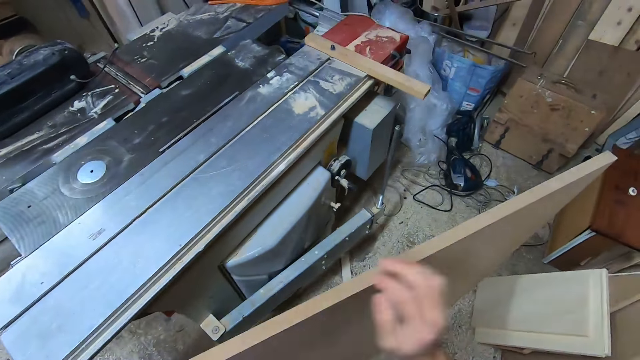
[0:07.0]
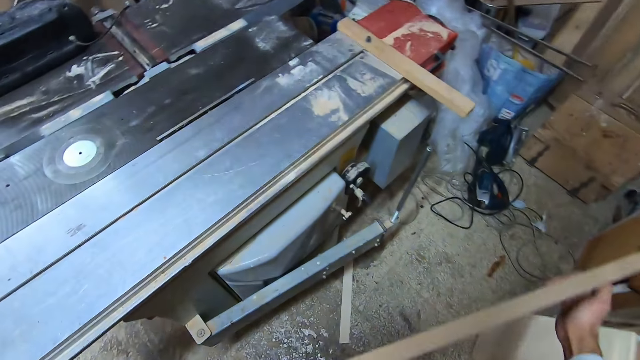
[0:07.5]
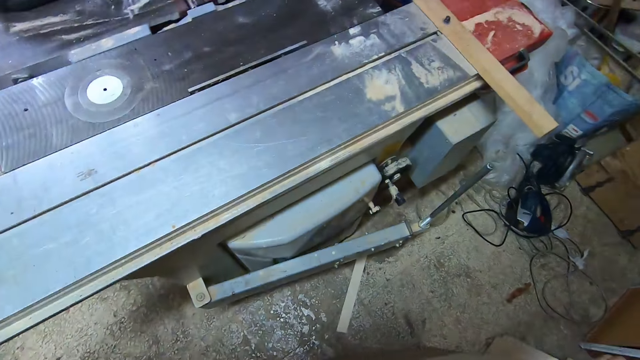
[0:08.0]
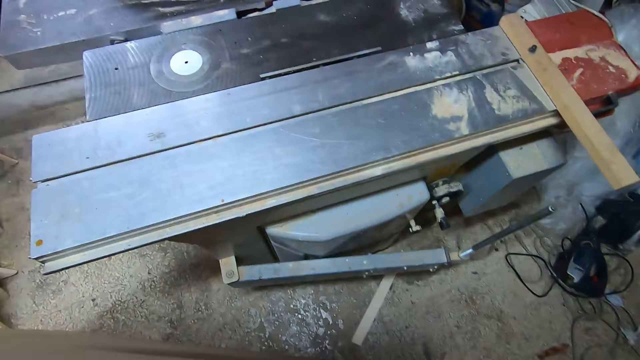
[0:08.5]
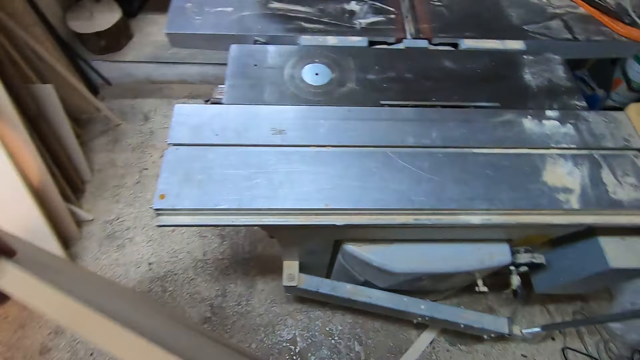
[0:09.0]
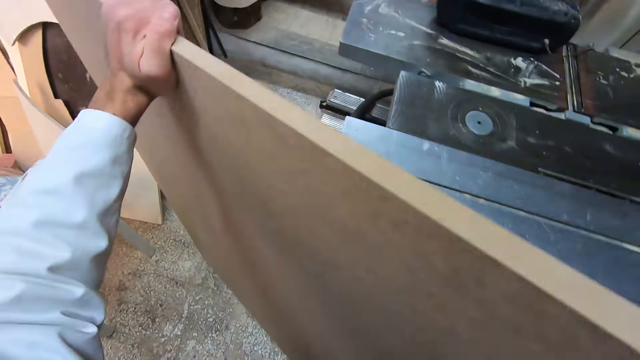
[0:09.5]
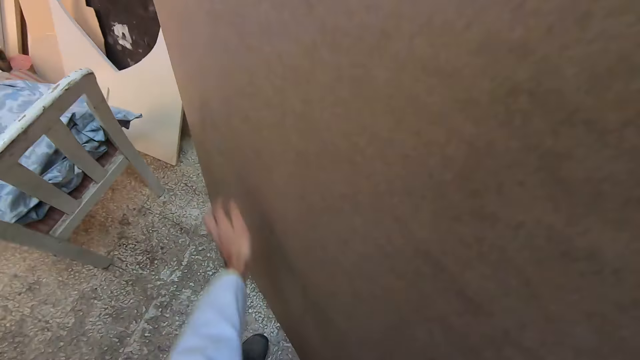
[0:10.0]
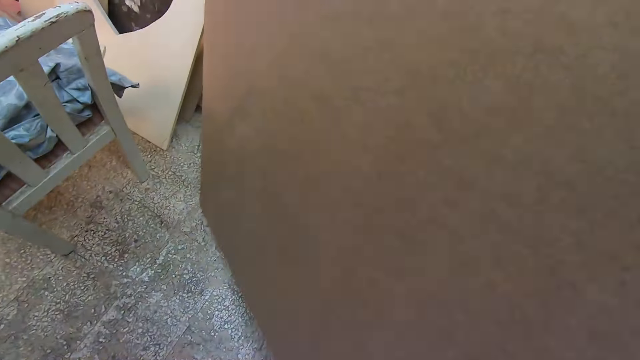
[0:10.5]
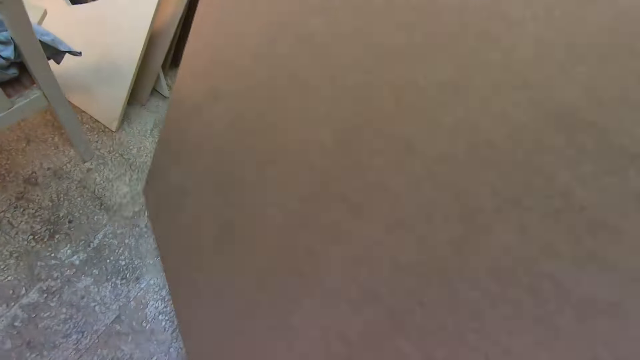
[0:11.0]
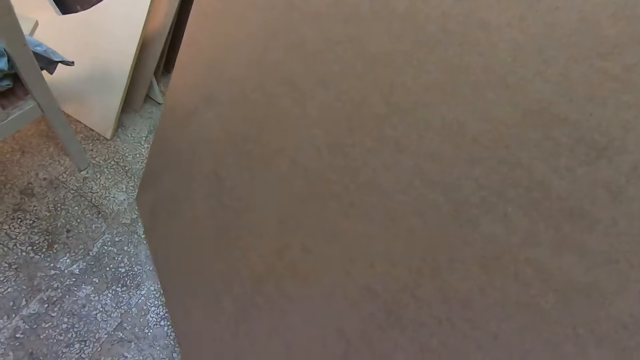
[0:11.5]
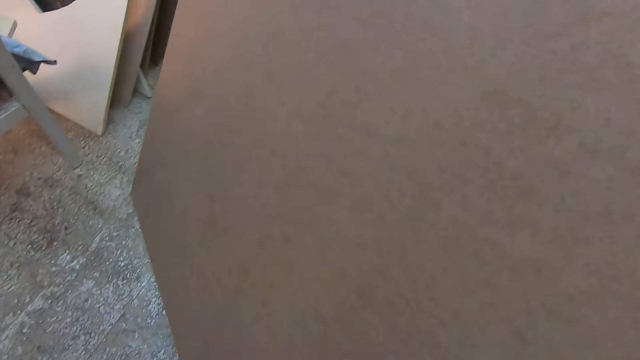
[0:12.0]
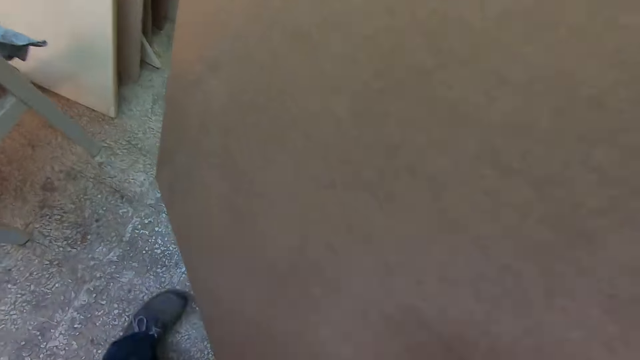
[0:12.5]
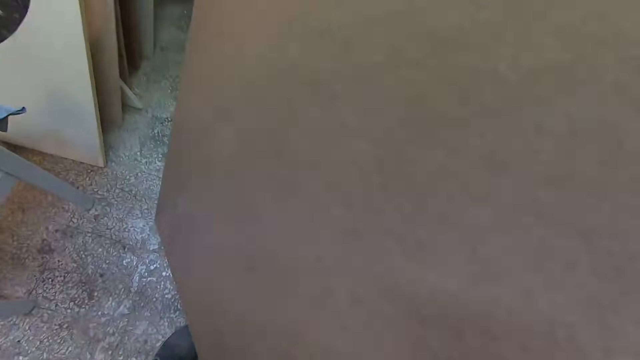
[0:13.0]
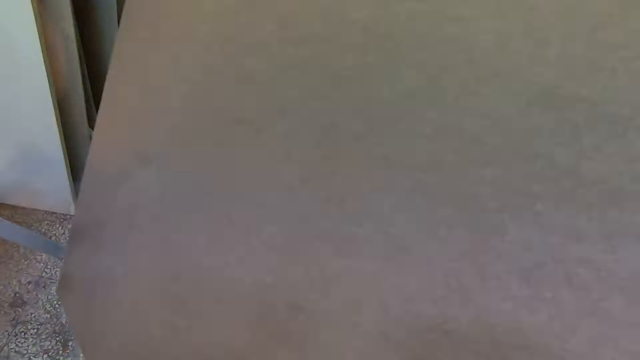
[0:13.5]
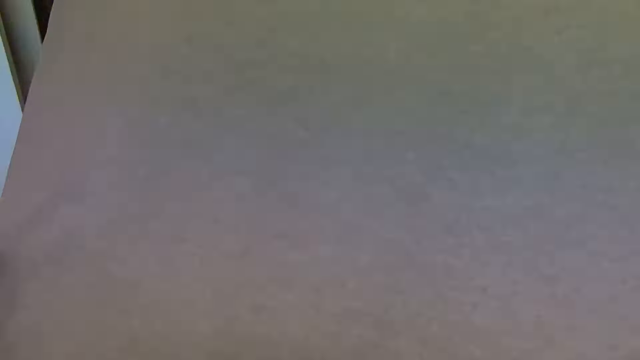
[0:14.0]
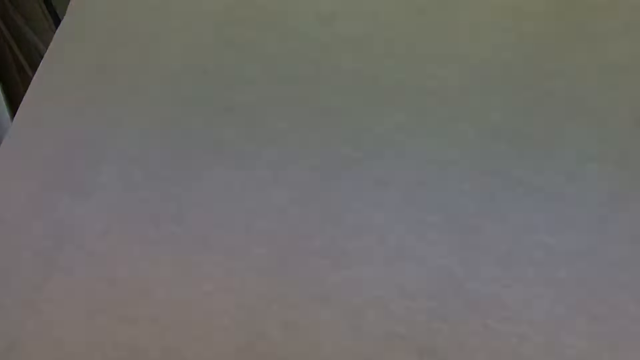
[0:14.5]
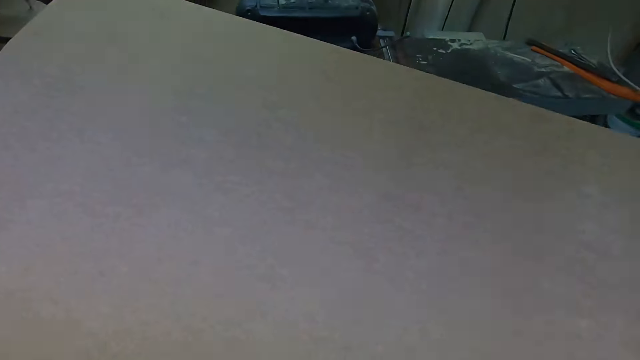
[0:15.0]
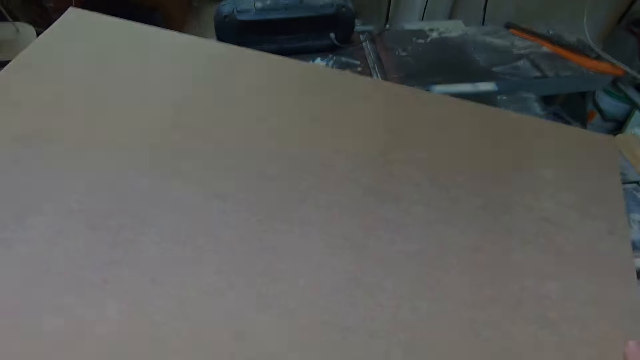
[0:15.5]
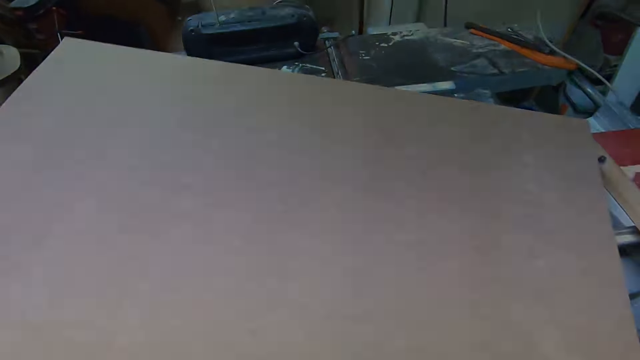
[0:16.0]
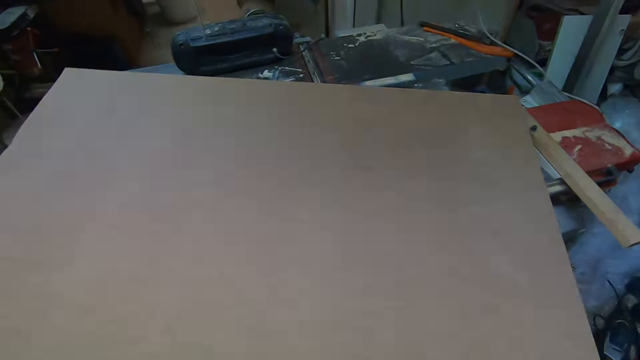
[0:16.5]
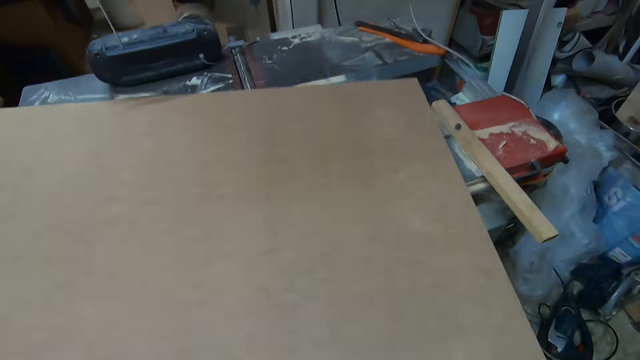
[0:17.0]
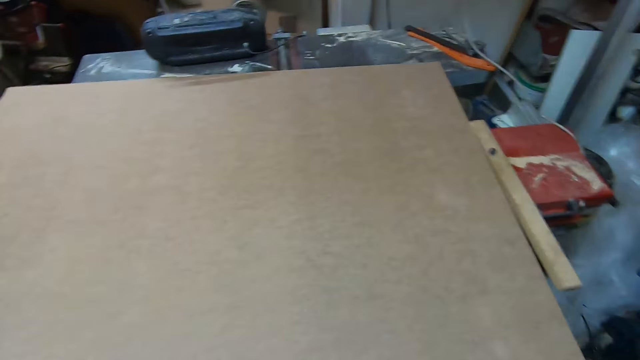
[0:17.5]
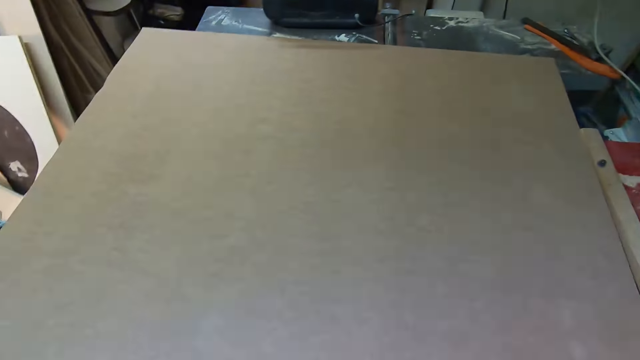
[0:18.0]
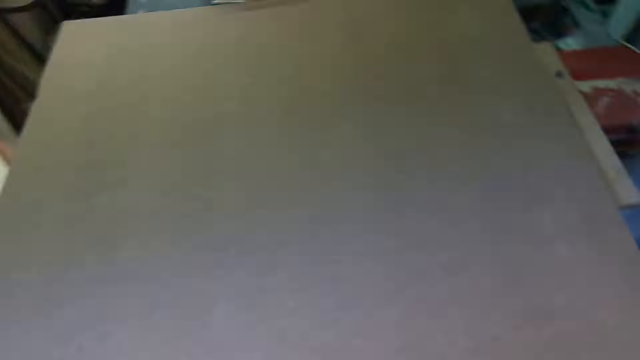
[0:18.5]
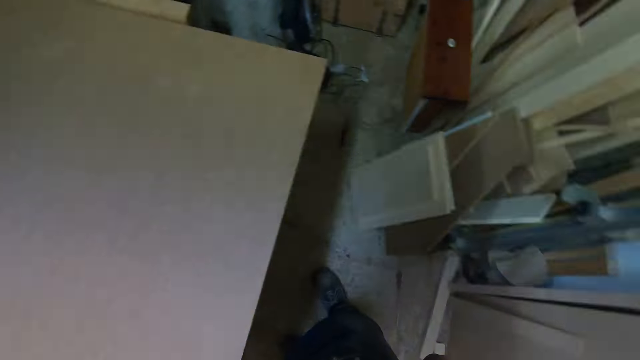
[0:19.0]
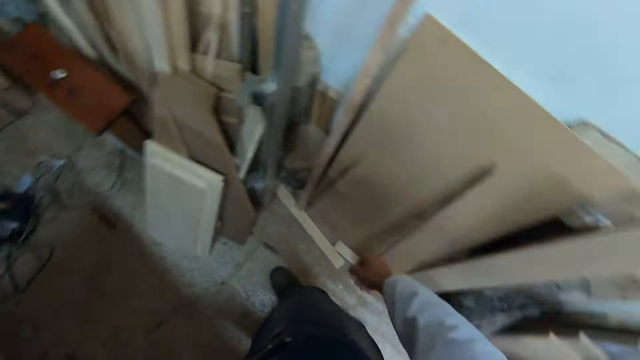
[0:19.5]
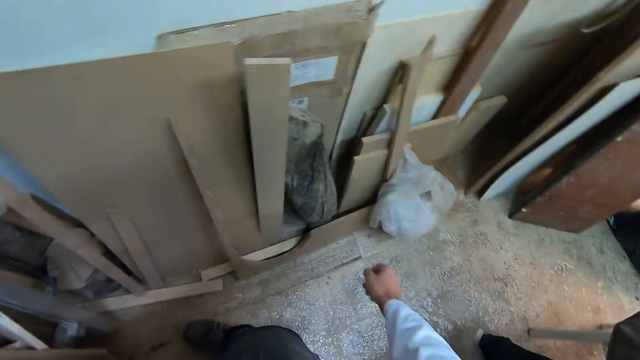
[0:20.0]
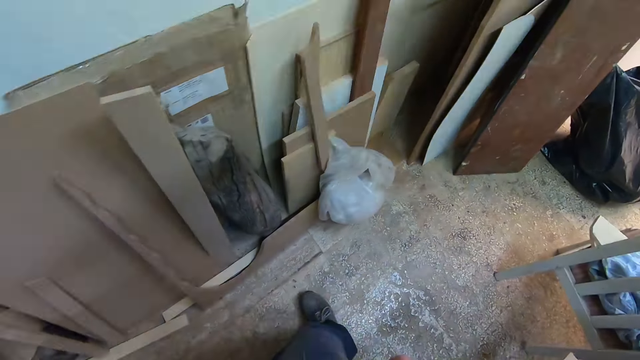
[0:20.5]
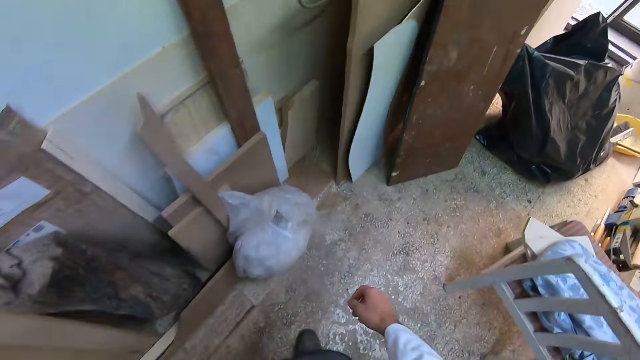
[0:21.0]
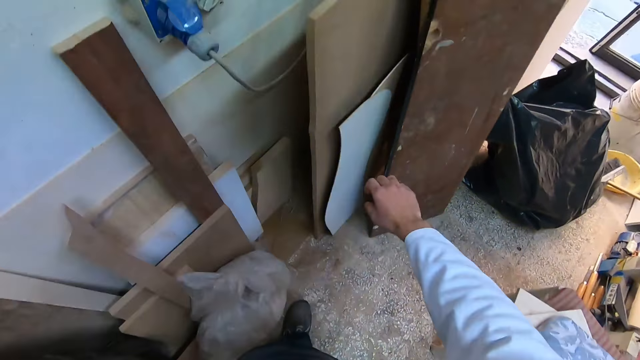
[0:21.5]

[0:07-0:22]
The camera wearer holds the wood on the floor. They carry the wood. They lift up the wood. They put the wood on the table. They walk on the floor.

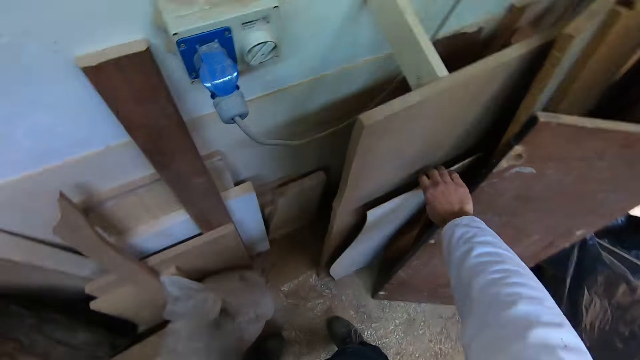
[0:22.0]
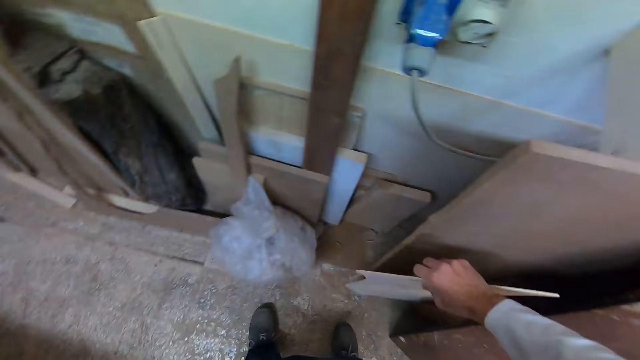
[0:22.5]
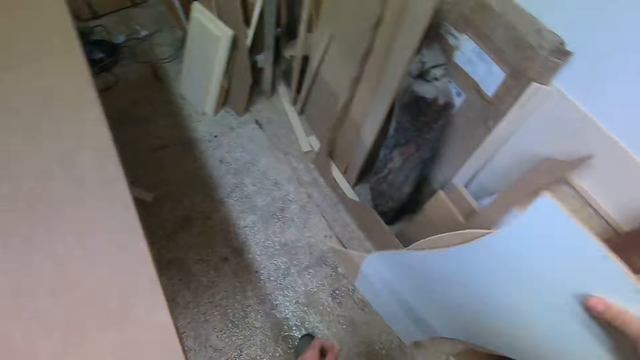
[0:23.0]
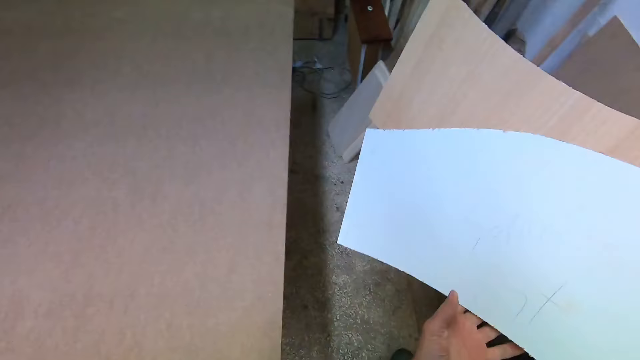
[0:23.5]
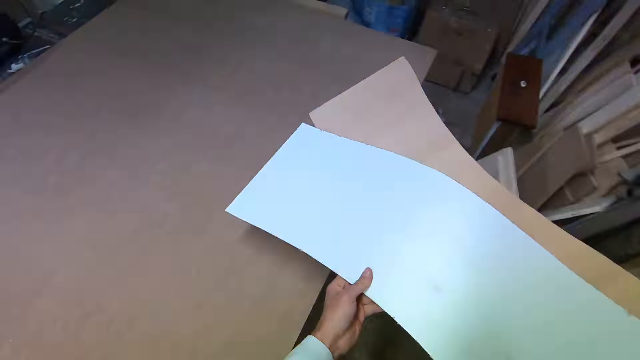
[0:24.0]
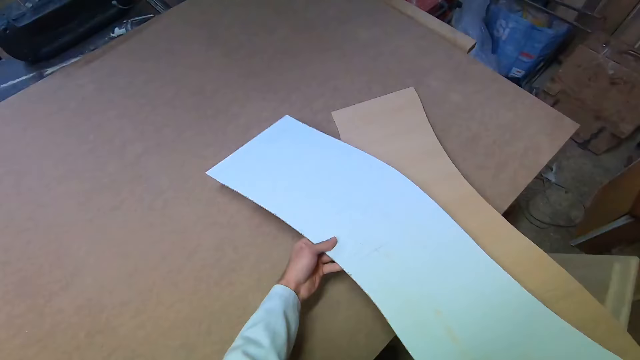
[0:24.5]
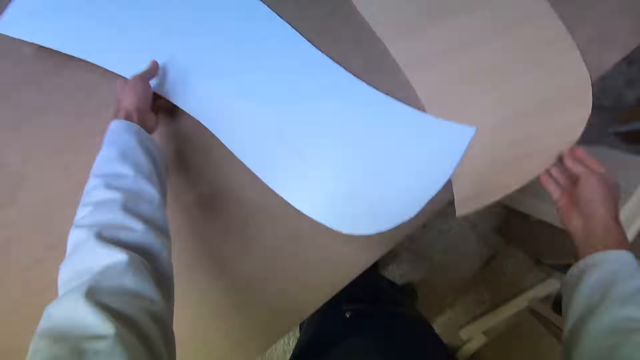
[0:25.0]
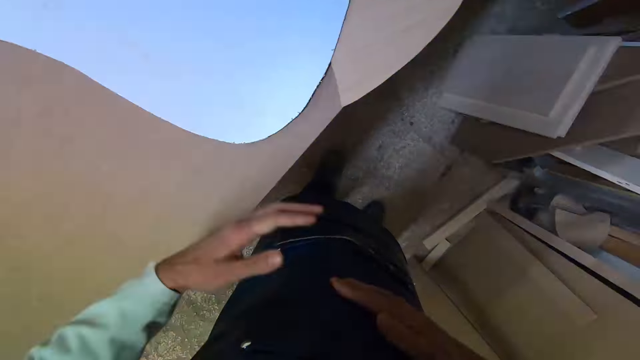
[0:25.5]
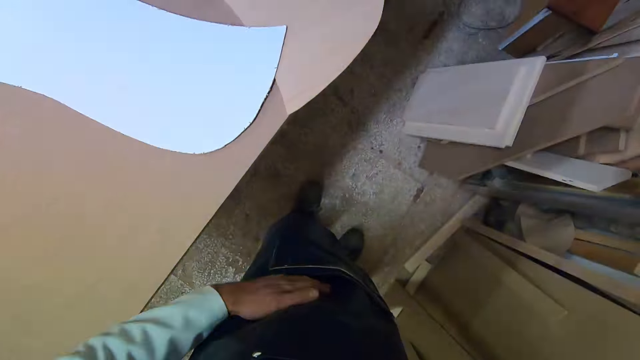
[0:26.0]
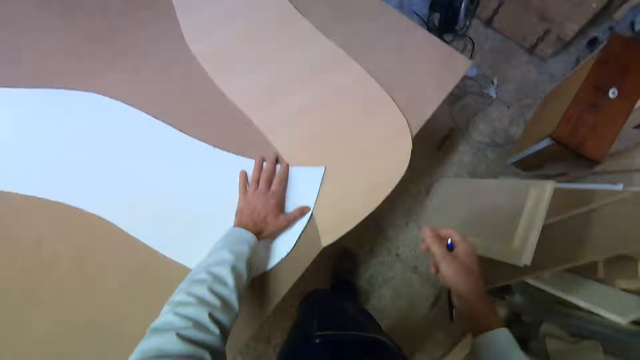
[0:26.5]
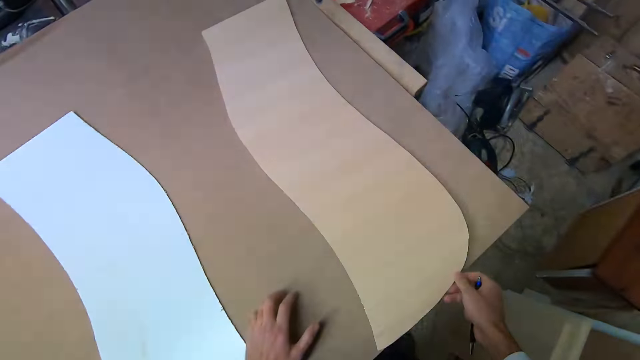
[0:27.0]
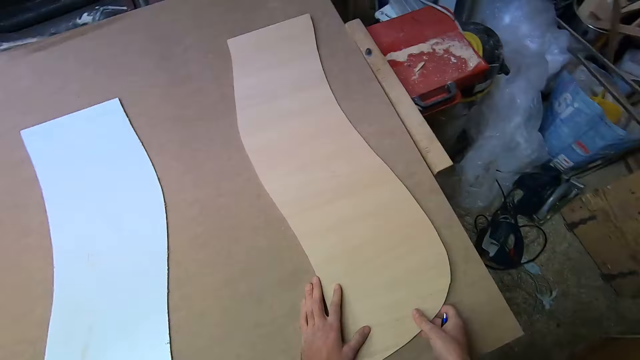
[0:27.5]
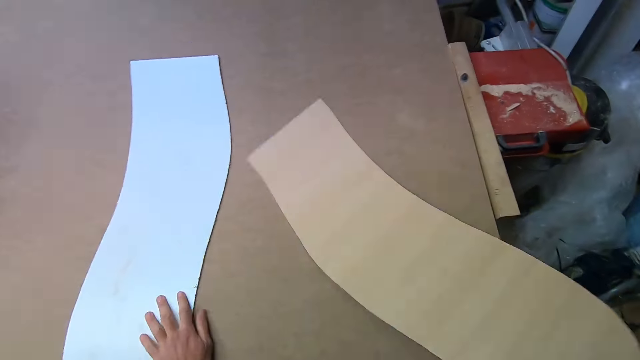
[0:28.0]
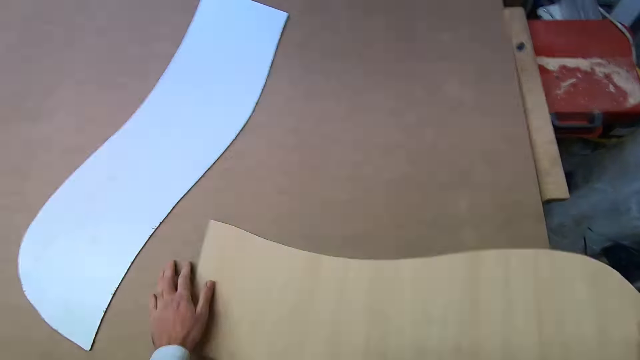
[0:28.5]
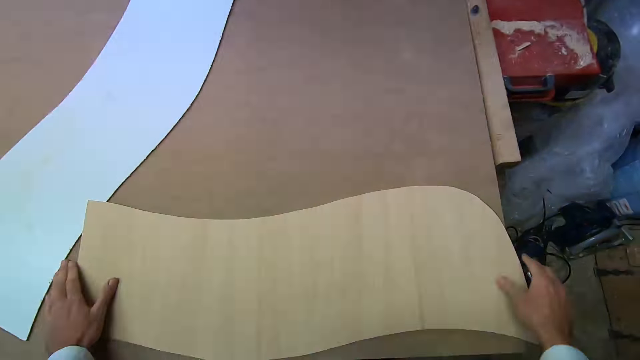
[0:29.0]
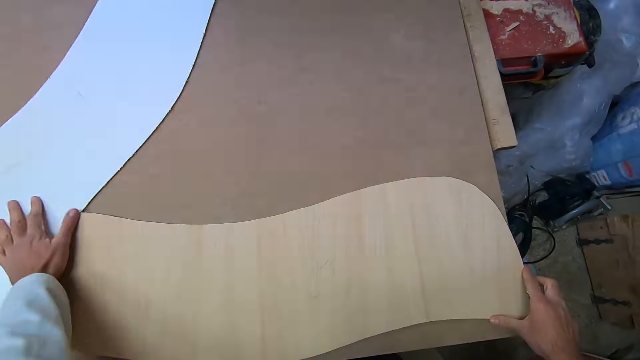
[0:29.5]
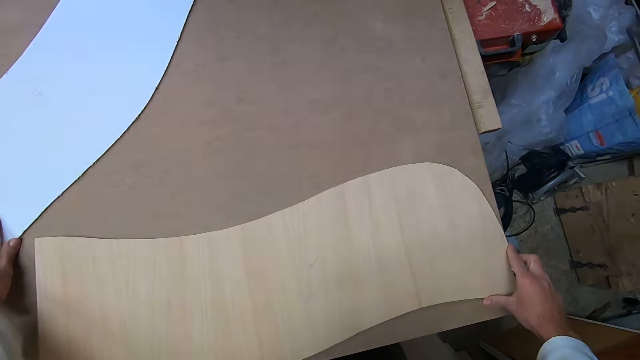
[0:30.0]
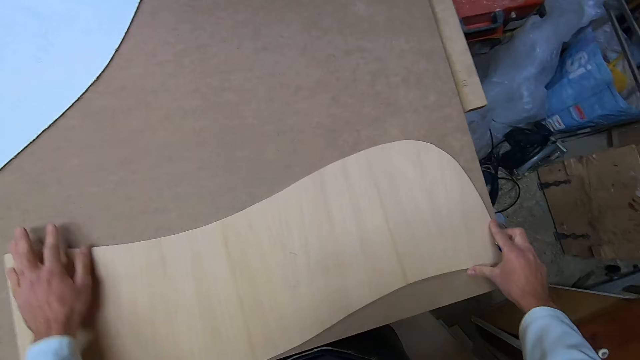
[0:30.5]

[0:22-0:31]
The camera wearer picks up the piece of wood on the floor. They carry the designed cutouts. They put the piece of wood on the table. They place the cutouts on the wood. They stand on the floor. They hold the piece of wood on the table. They pick up a pen. They move the piece of wood on the table. They pull the piece of wood on the table. They move the piece of wood on the table. They pull the piece of wood on the table.
